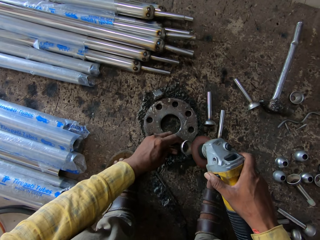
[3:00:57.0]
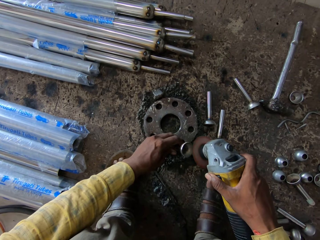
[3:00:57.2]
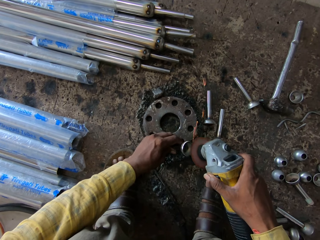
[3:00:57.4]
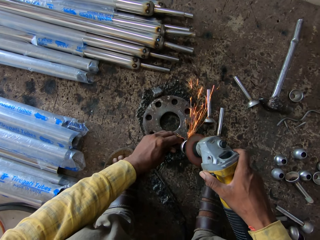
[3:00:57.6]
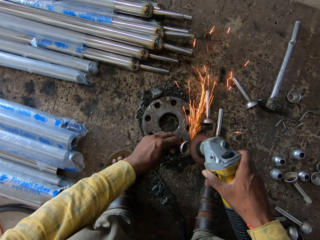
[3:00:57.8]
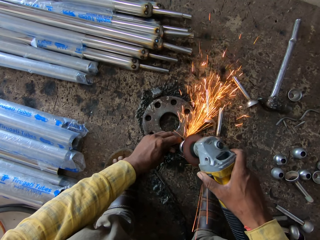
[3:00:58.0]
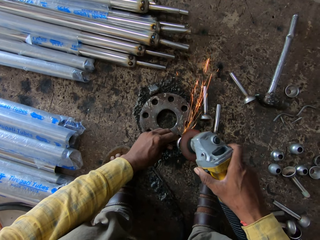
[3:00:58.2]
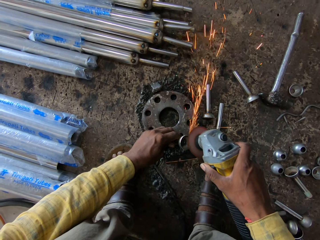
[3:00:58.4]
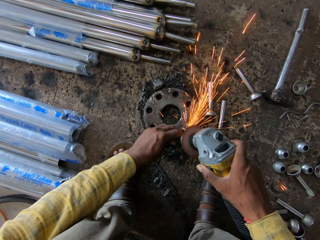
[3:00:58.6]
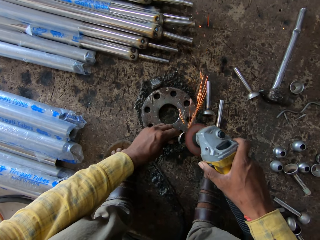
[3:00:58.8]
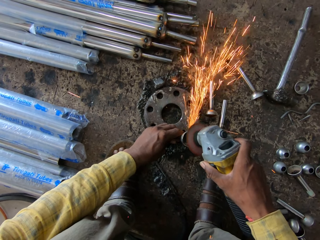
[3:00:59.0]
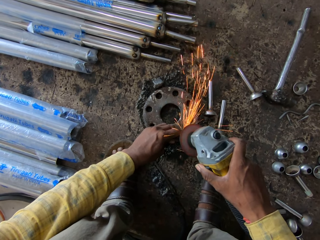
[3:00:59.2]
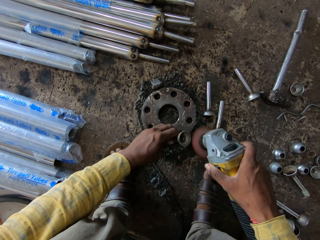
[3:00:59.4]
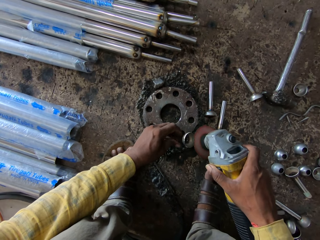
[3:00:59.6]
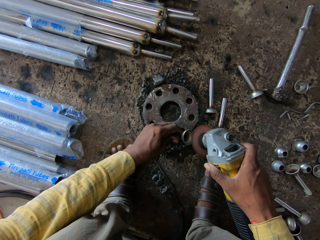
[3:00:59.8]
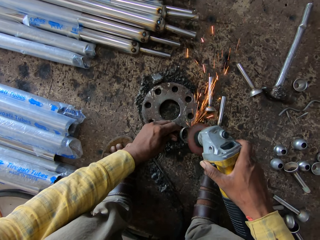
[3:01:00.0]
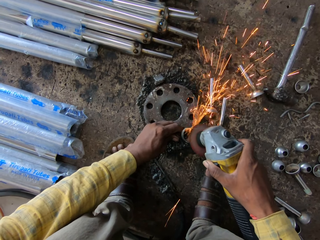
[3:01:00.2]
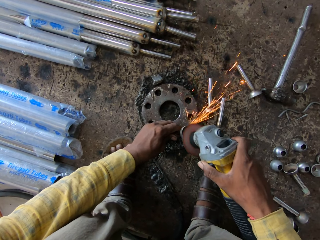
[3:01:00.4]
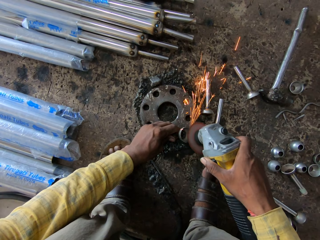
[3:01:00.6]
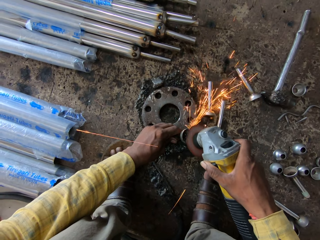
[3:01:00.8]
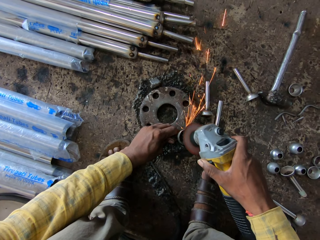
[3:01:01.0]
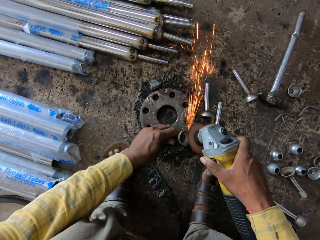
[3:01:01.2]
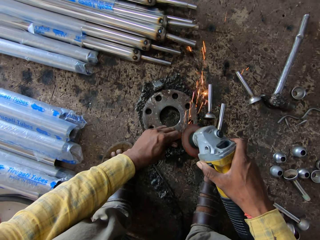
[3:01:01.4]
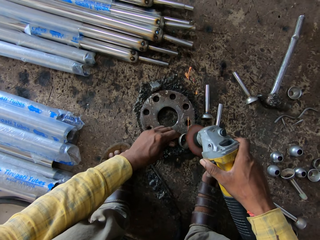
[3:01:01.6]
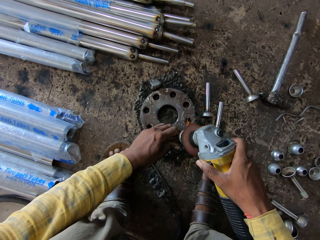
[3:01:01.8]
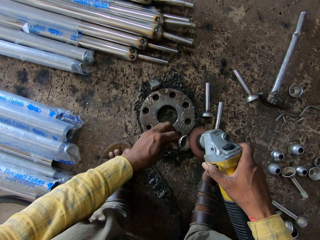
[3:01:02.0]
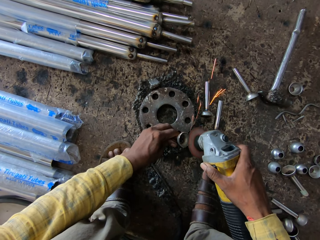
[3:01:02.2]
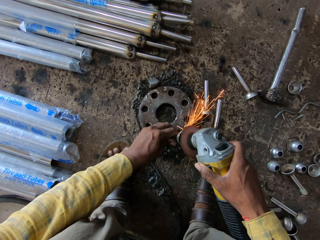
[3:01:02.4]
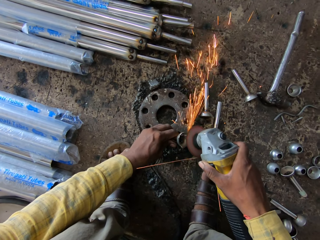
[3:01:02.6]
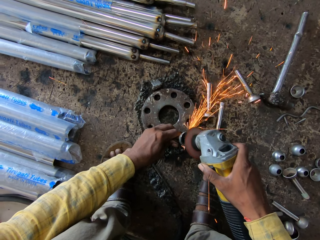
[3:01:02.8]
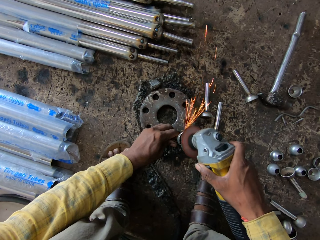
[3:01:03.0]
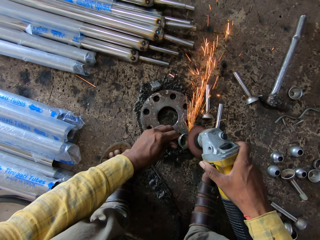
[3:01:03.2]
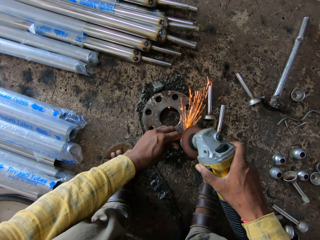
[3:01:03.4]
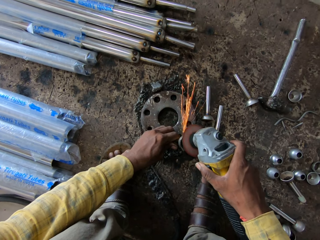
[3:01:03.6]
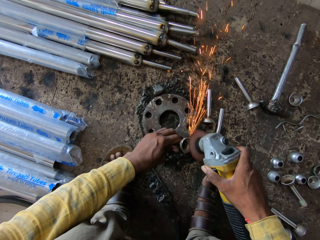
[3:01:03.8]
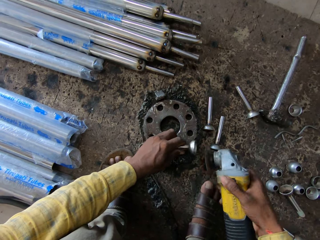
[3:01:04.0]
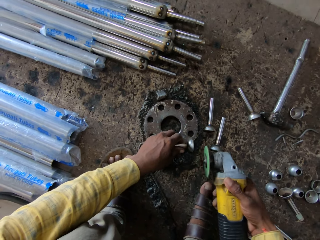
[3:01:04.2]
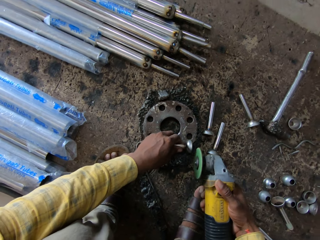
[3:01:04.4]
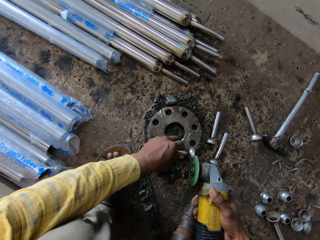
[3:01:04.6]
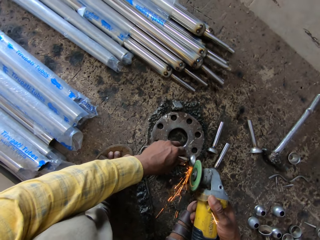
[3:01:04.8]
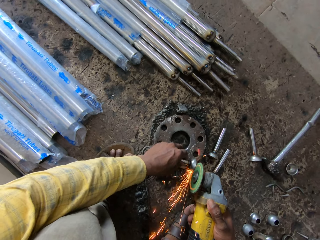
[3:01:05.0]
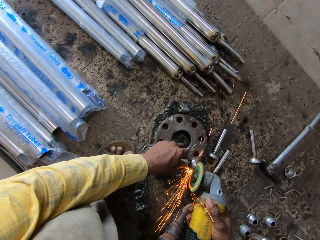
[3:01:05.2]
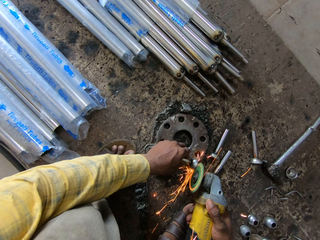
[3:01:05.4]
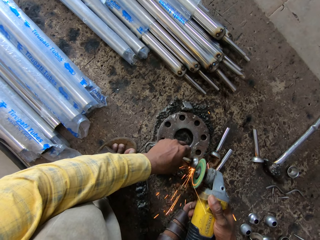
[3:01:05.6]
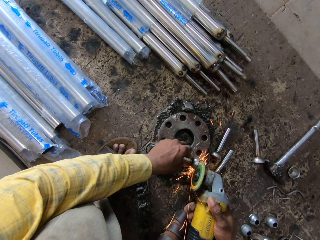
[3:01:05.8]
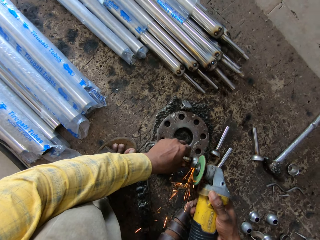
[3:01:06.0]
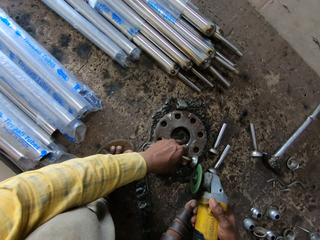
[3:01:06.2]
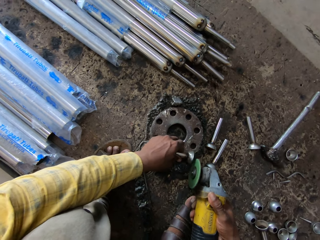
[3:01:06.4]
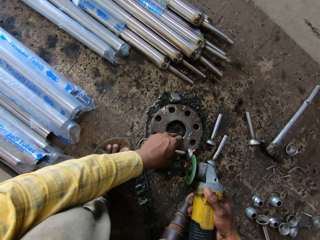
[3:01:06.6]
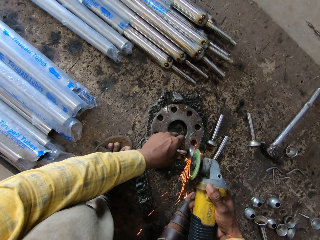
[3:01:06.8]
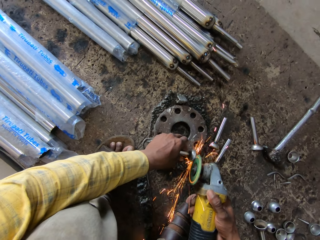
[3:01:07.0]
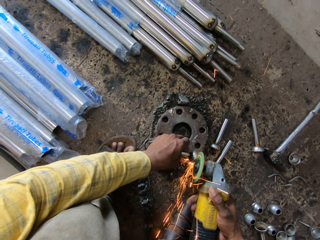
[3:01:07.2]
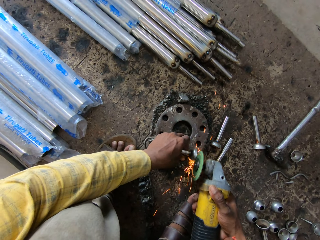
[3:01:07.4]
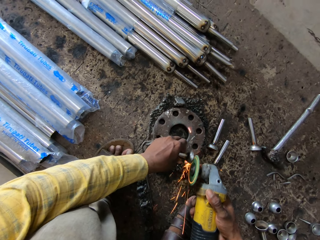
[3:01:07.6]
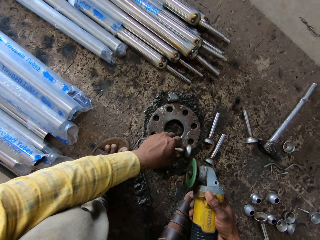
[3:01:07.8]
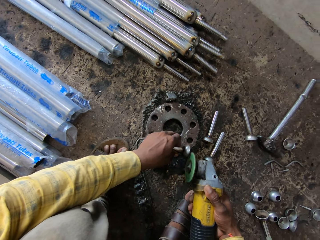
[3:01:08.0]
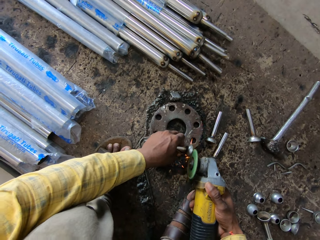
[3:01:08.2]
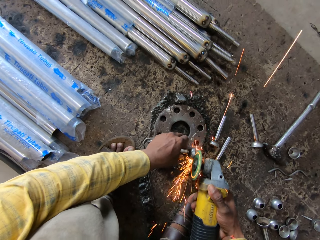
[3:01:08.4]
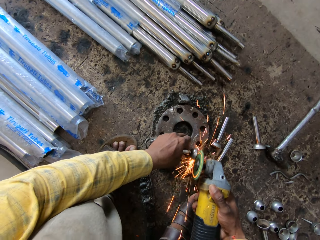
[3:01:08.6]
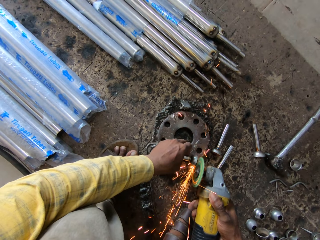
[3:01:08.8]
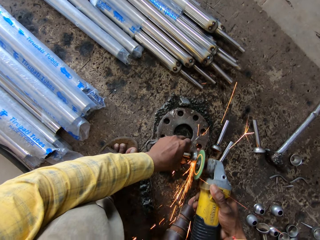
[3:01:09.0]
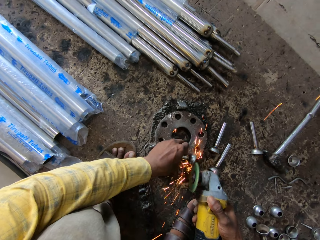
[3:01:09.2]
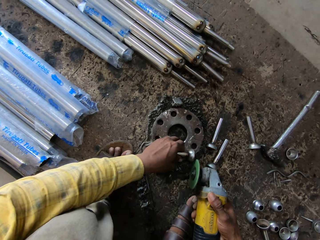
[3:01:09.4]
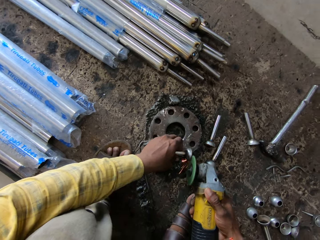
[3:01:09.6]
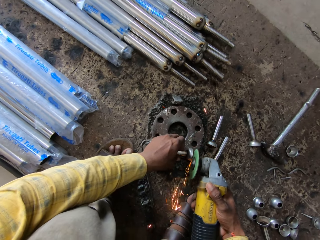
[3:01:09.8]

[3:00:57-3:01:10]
The camera wearer turns the curtain screwfix. They polish the curtain screwfix with an angle grinder.

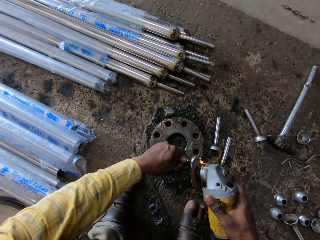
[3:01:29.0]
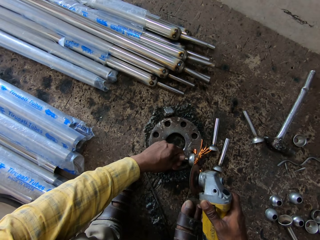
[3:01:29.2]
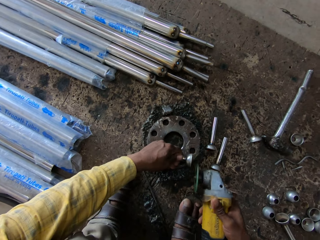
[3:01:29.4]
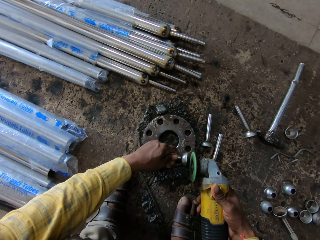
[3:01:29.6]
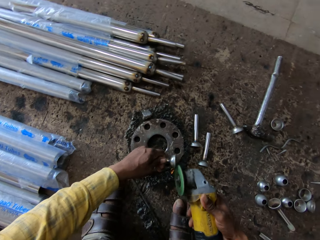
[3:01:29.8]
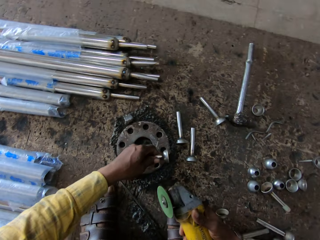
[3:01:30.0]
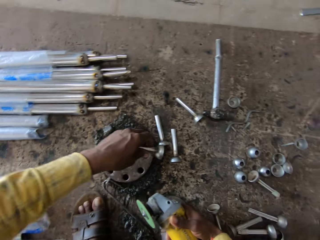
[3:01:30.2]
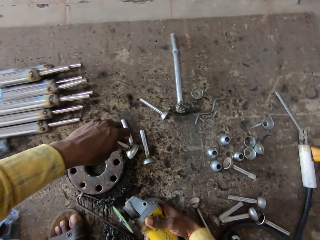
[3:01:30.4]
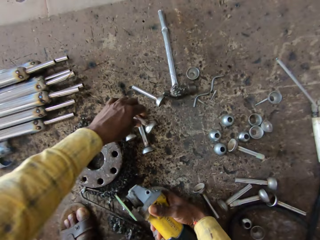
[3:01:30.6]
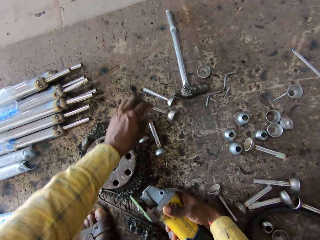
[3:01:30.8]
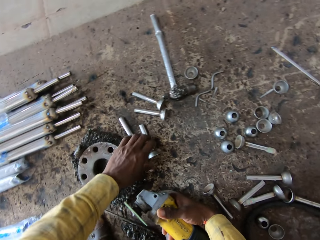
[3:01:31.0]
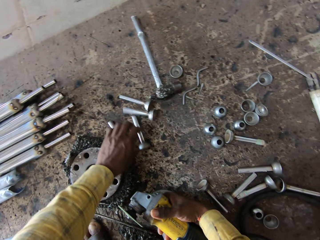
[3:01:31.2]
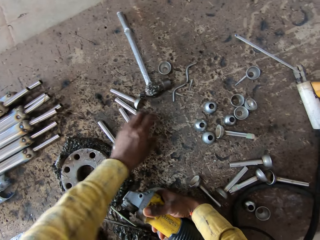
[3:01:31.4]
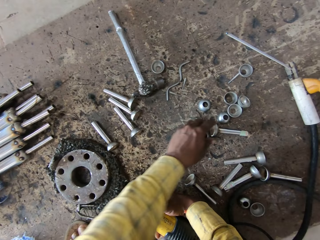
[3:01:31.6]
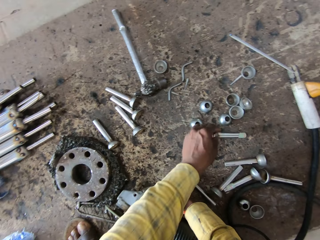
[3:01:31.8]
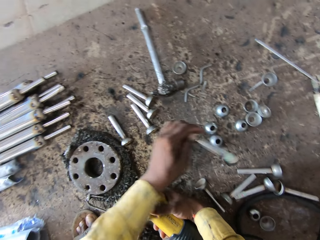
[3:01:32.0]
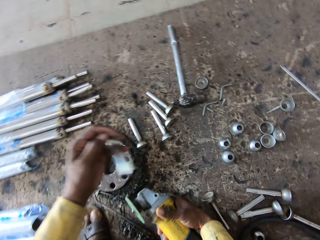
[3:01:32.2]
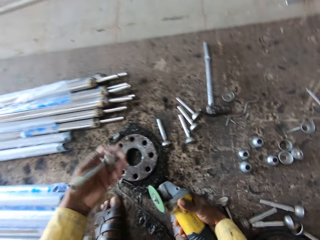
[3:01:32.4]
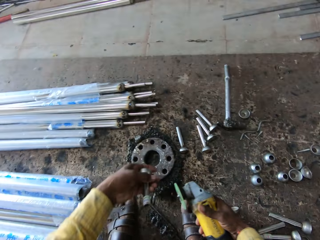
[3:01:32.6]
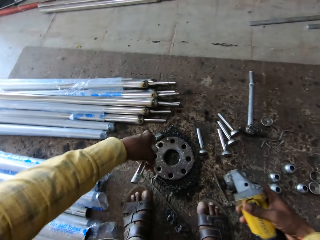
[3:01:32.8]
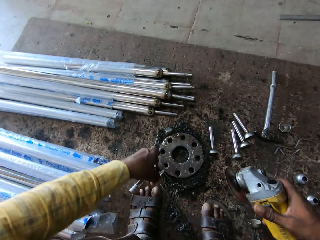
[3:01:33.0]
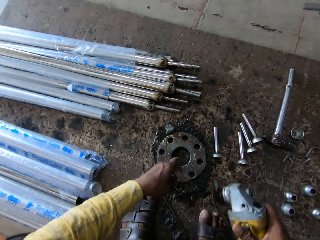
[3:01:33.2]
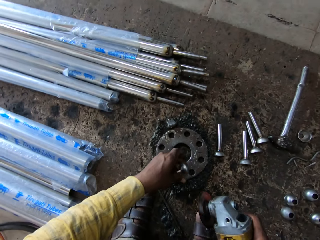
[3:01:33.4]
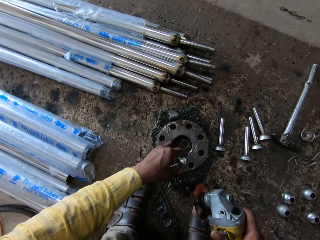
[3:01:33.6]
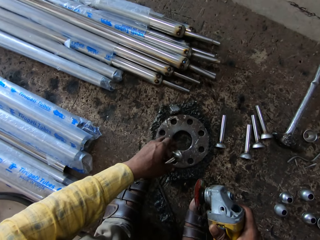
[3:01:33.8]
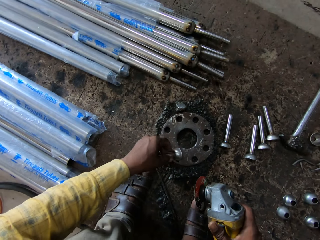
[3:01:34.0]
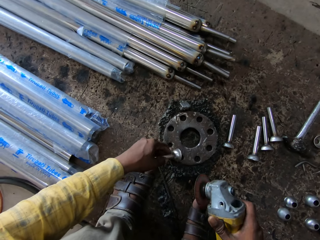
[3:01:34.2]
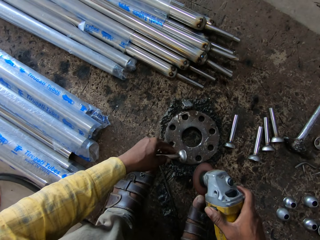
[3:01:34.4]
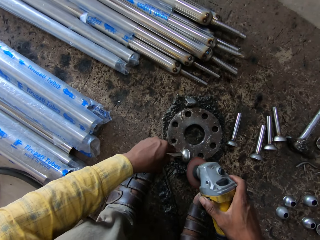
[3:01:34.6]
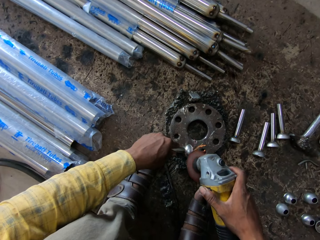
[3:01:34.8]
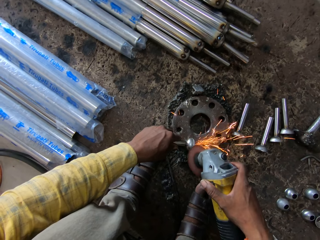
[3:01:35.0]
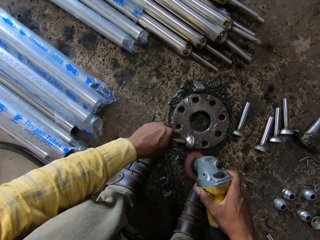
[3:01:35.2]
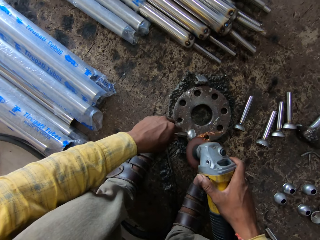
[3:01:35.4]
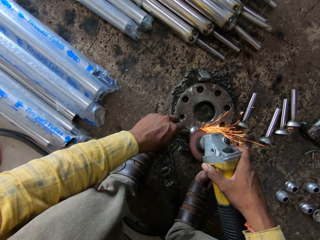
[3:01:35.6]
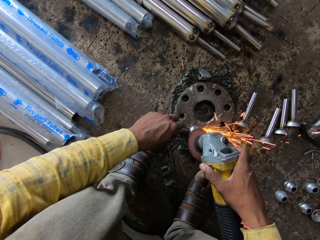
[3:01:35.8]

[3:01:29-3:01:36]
The camera wearer puts the curtain screwfix or steel down on the ground. They push the curtain screwfix on the ground. They pick up the curtain screwfix on the ground. They put the curtain screwfix down on the ground. They polish the curtain screwfix with an angle grinder. They weld the steel with the welding machine.
